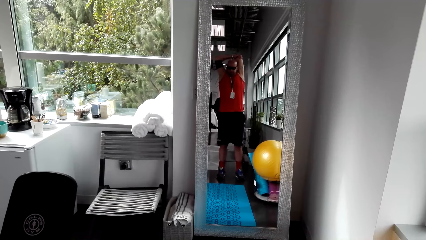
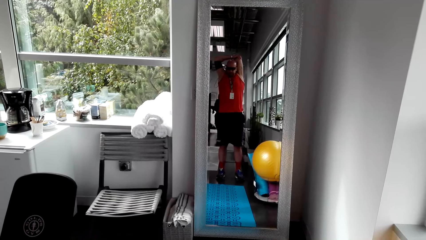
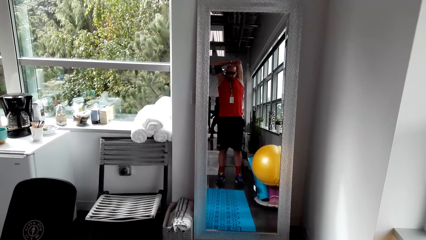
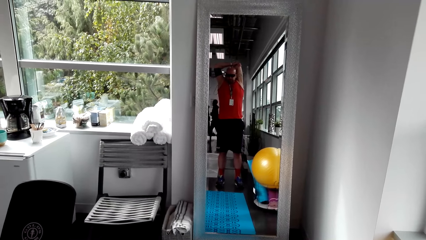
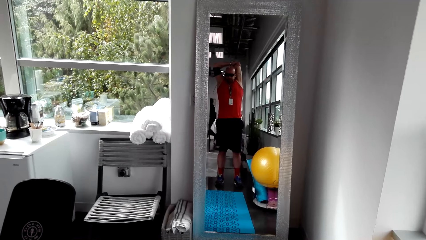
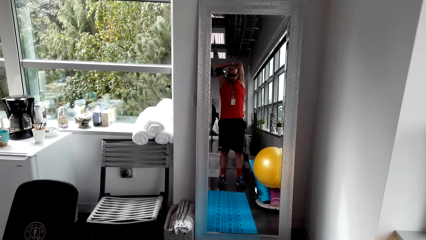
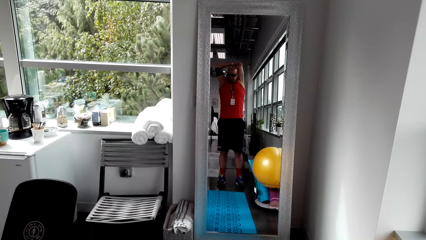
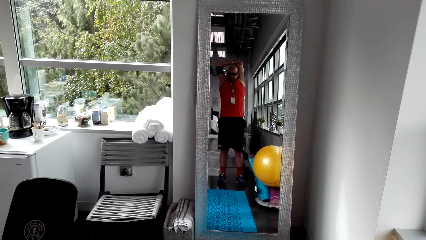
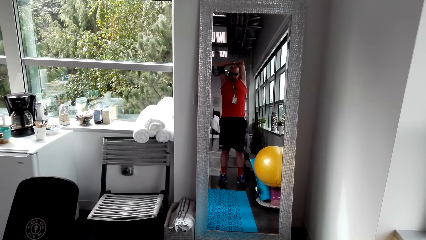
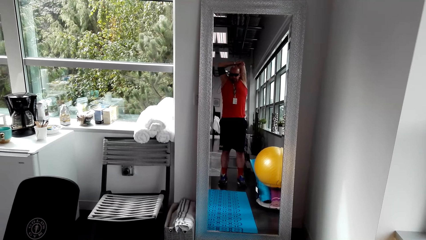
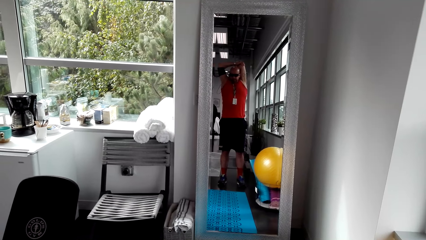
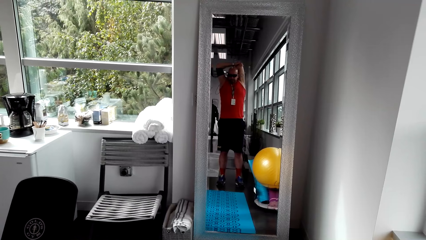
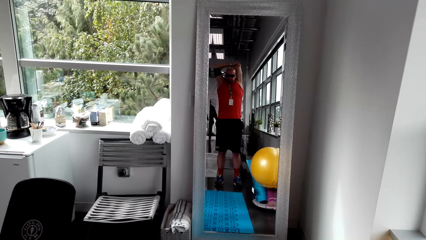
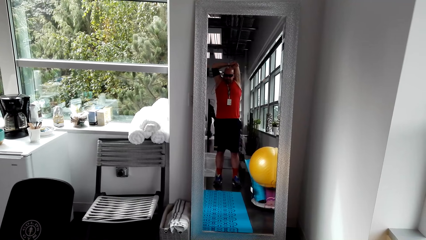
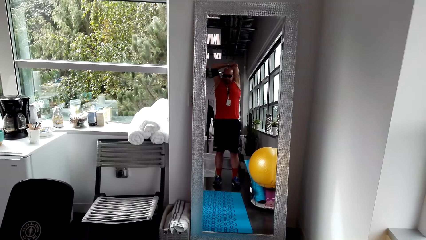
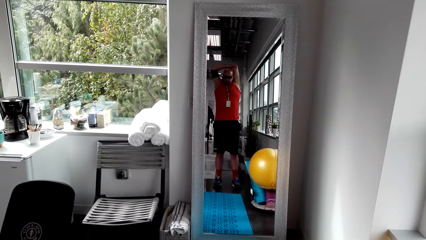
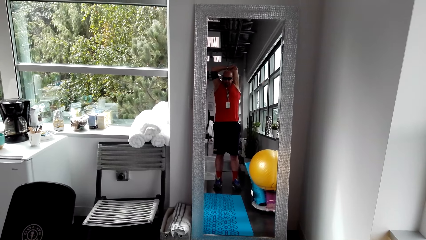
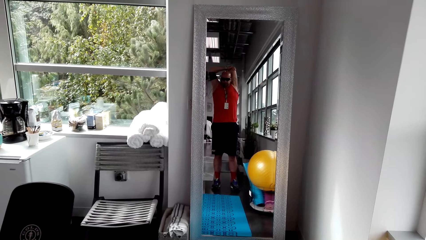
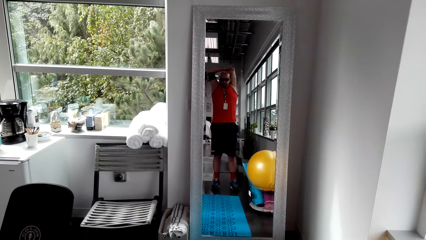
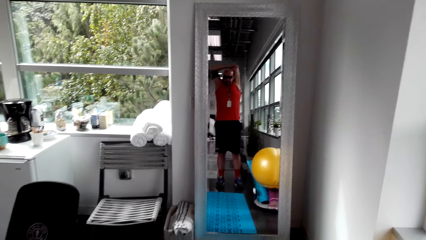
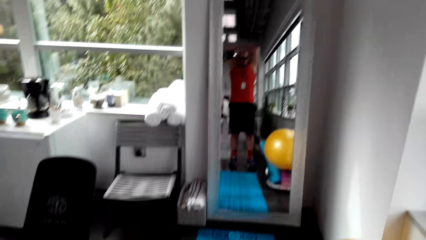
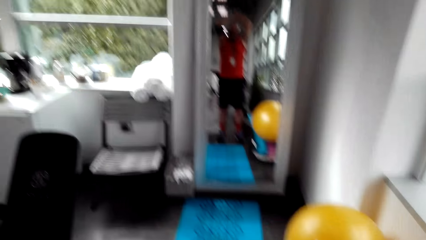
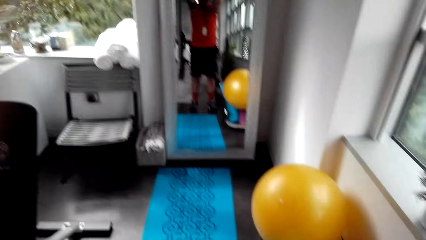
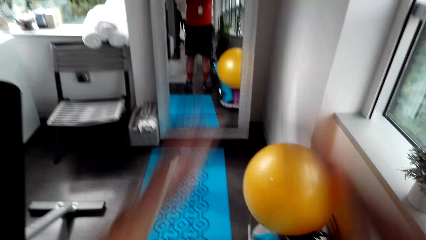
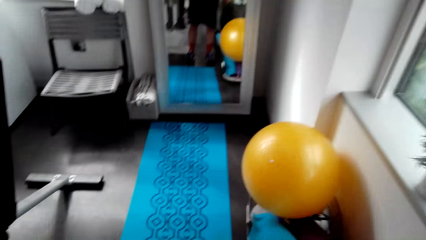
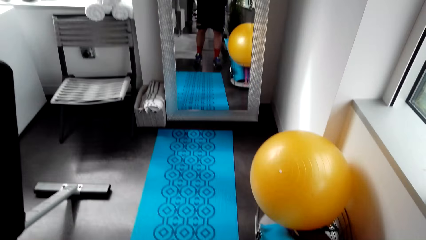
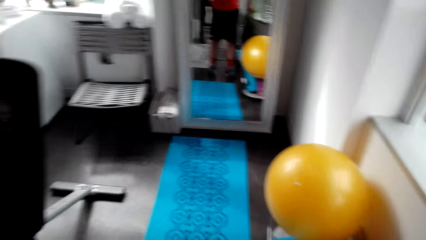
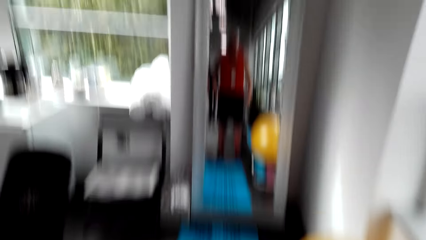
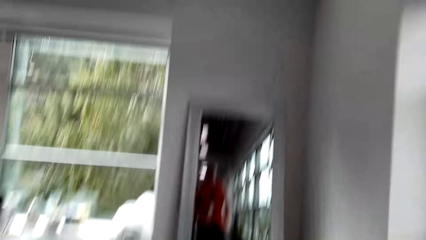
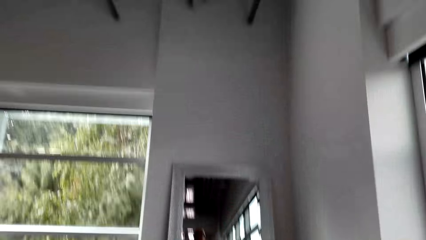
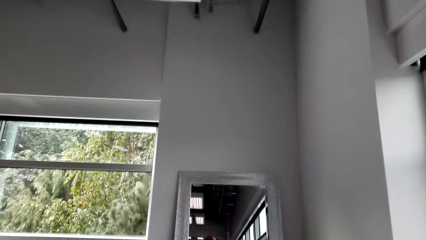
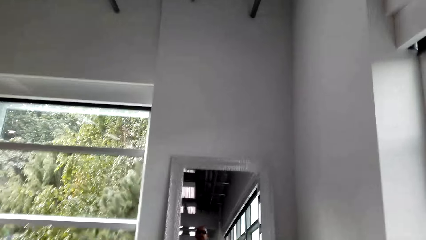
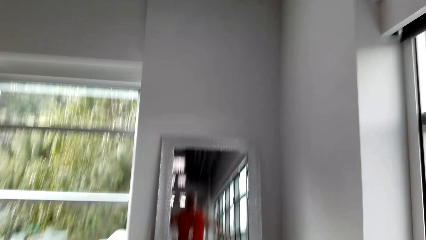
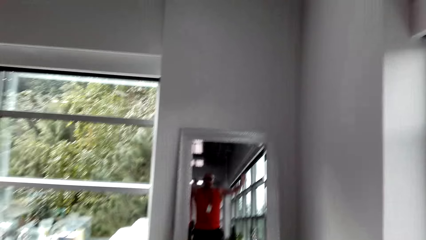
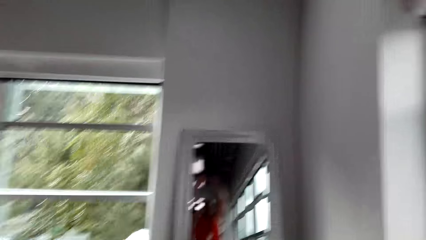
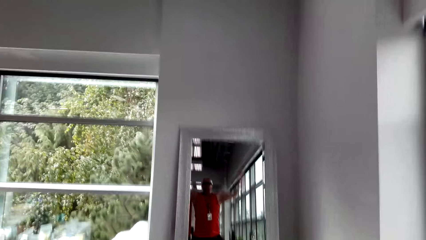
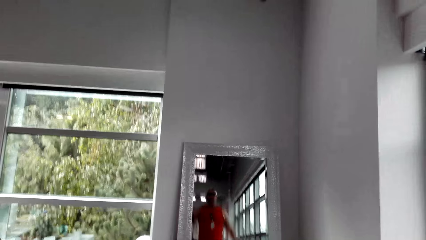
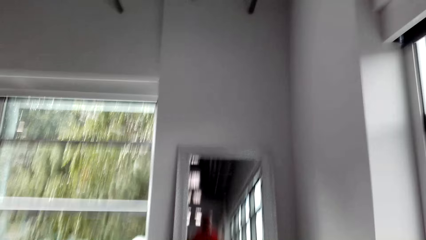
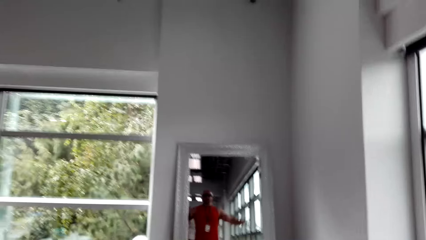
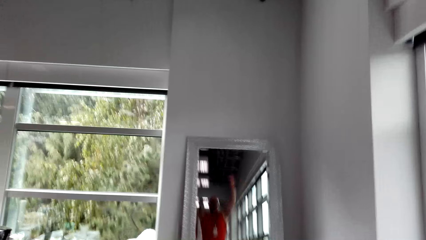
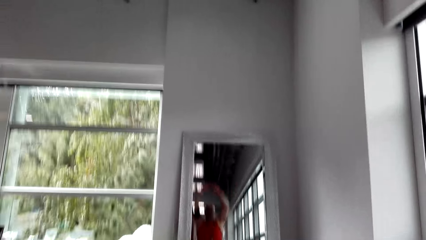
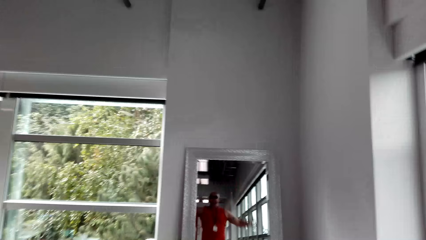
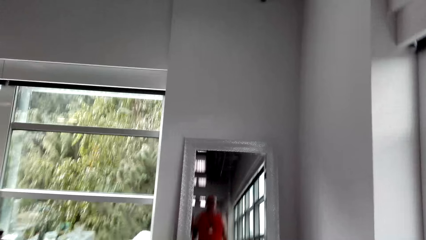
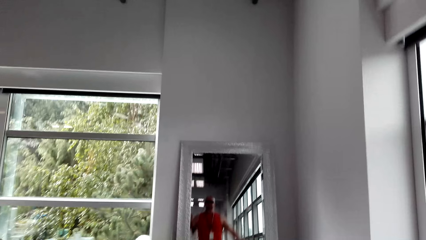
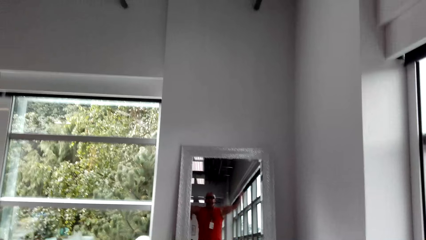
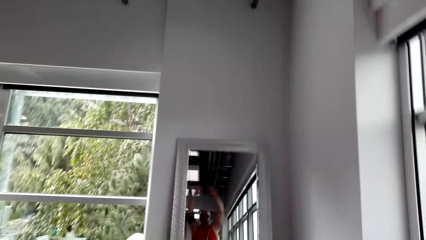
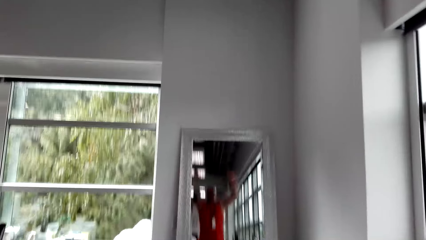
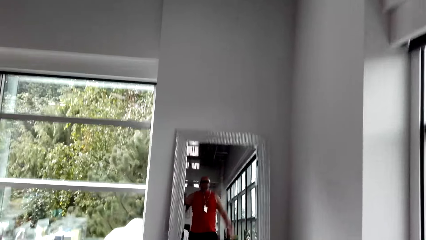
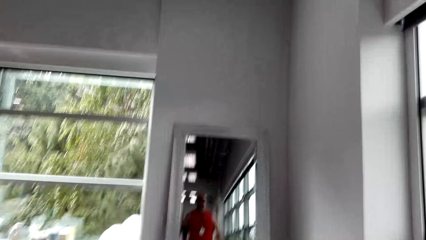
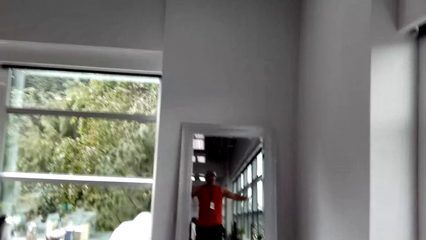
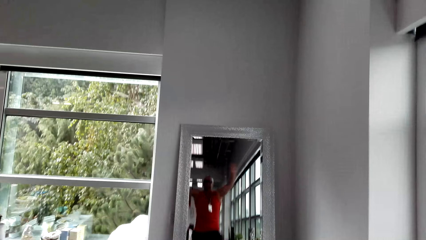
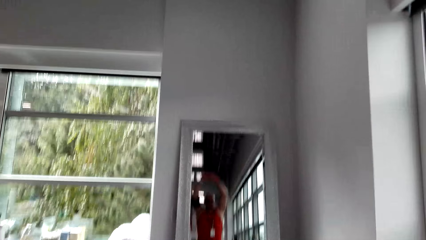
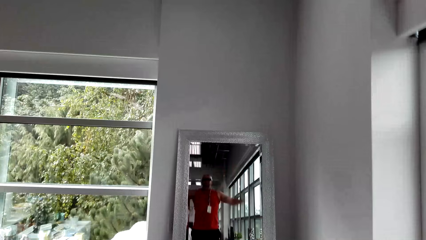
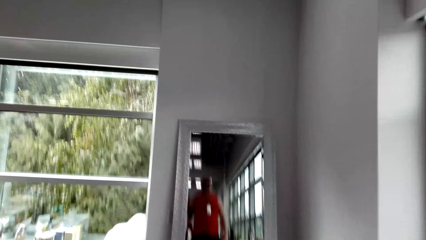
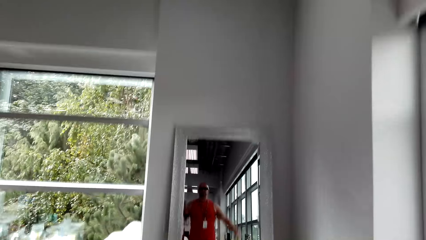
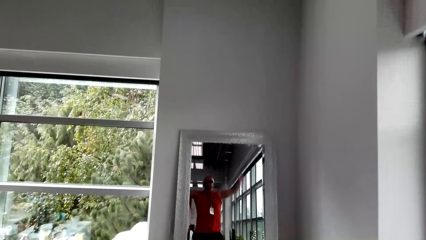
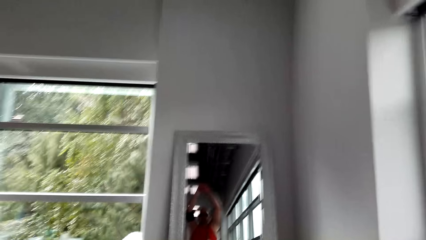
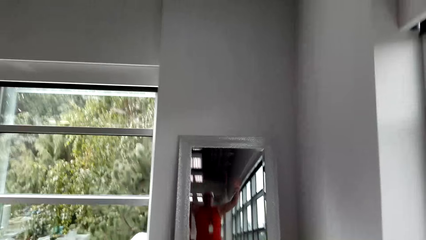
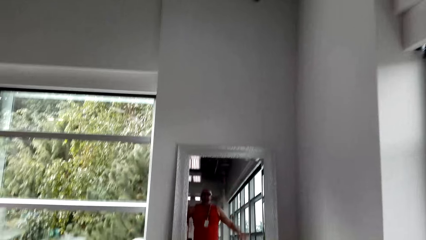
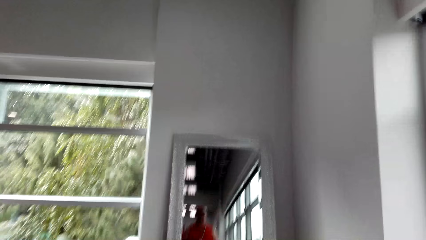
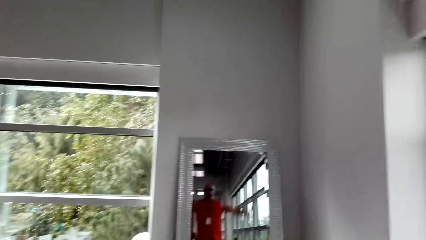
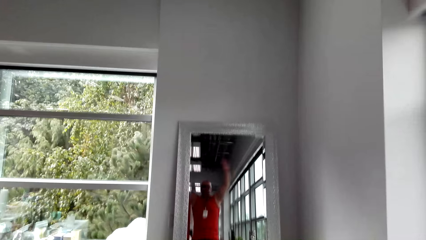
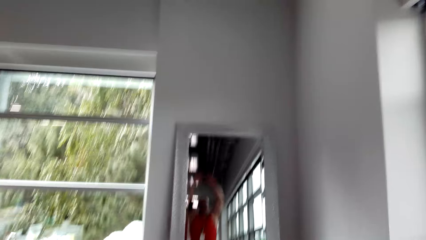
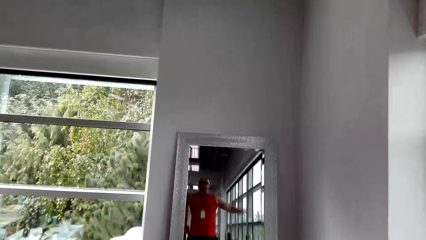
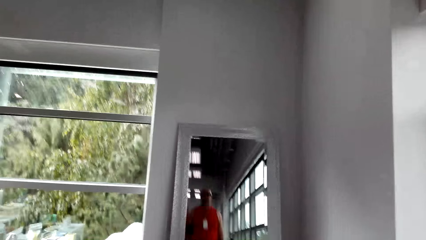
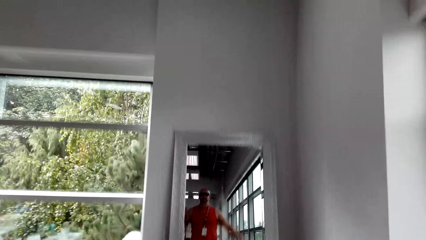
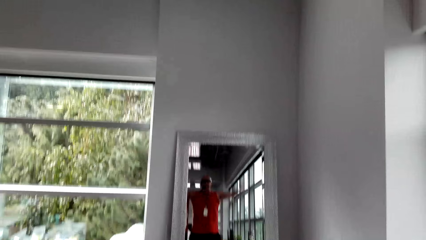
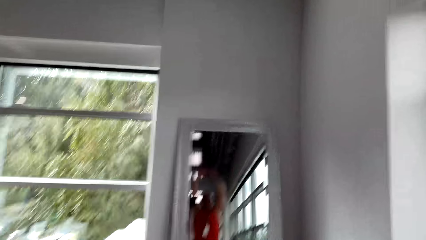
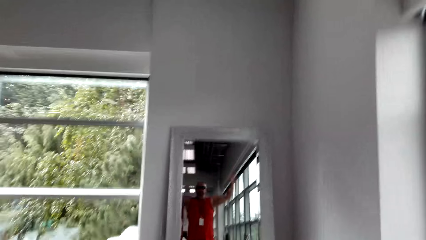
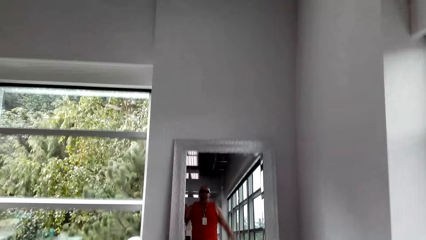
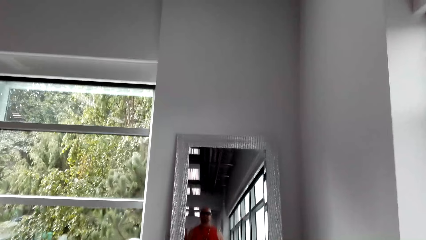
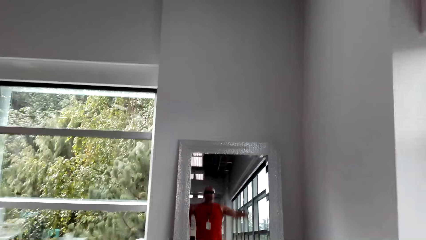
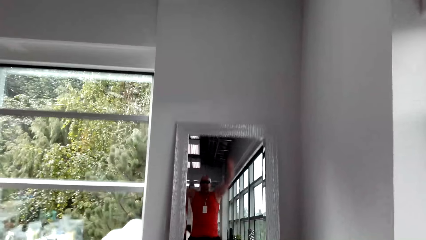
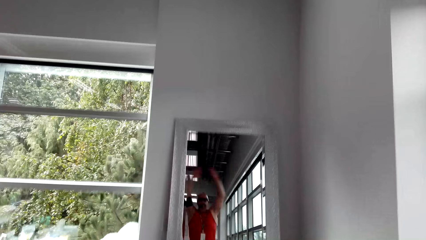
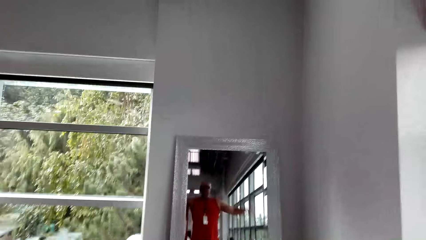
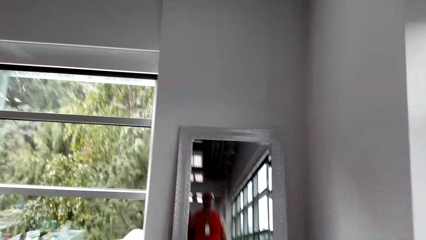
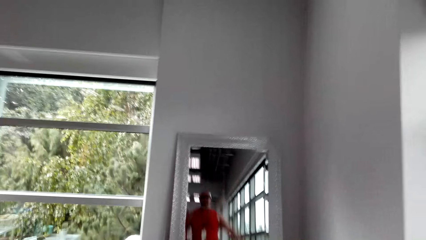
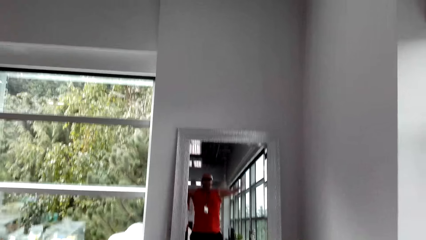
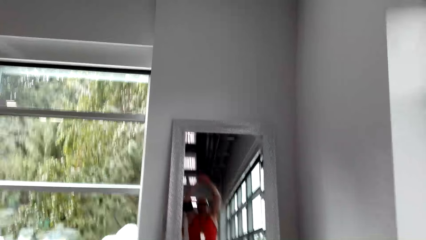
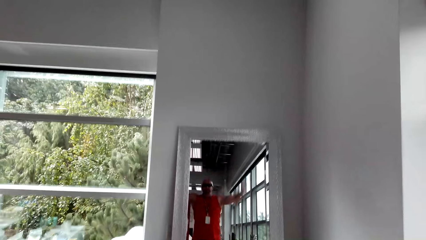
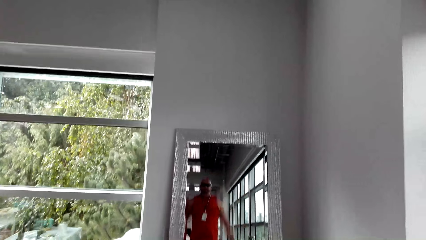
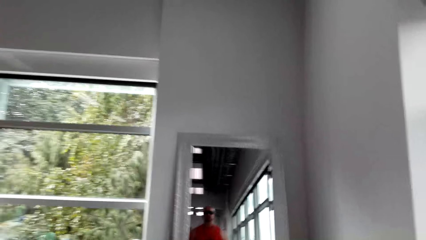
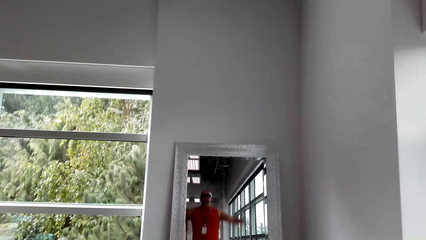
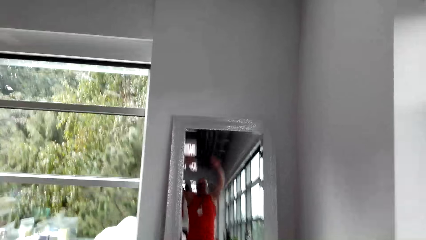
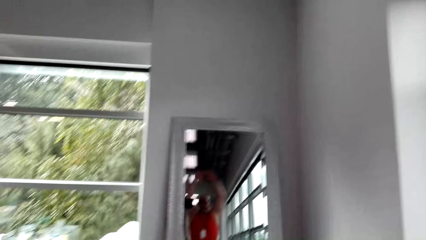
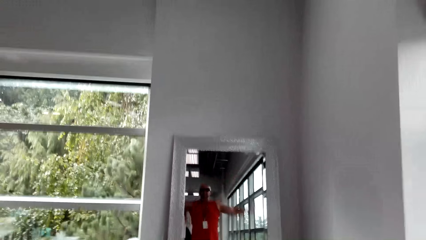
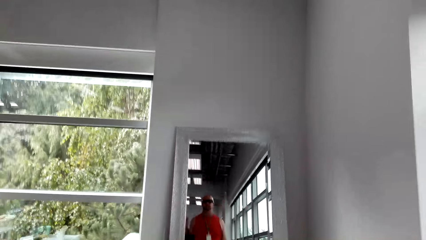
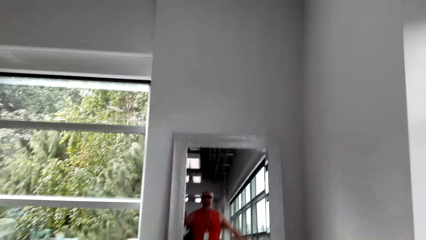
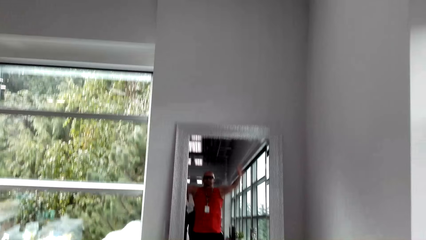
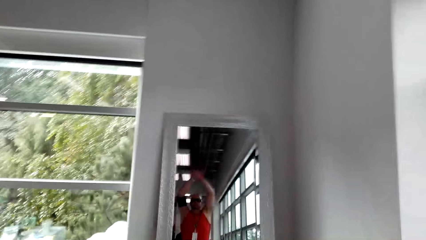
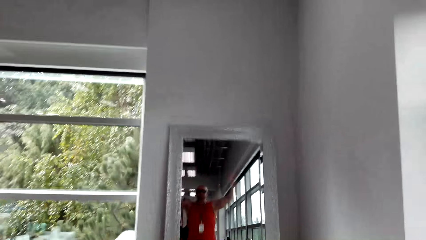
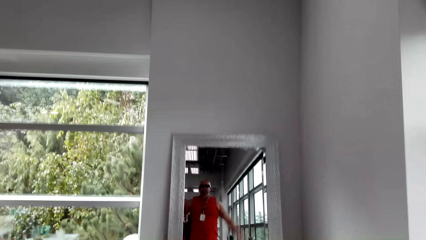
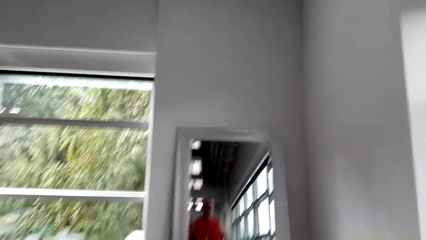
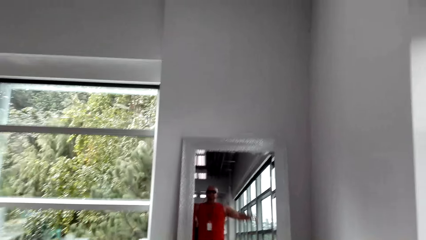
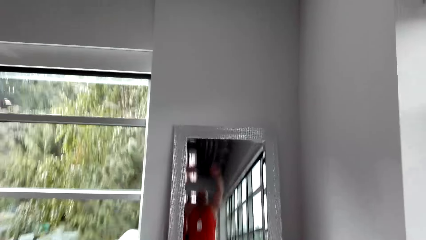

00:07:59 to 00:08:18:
The camera wearer looks down, looks up, and jumps up and down. They look at themselves in the mirror.
